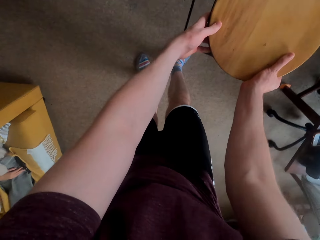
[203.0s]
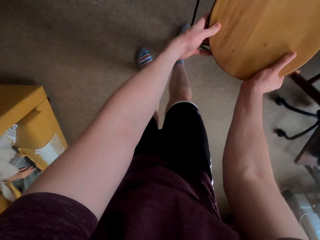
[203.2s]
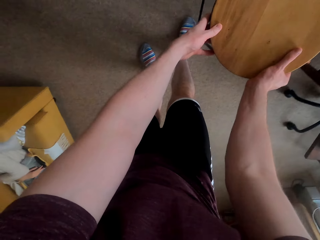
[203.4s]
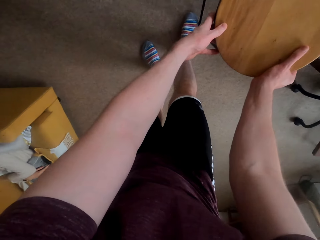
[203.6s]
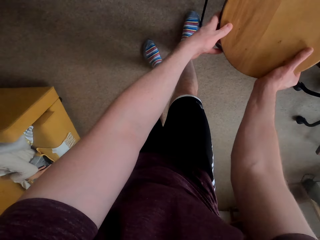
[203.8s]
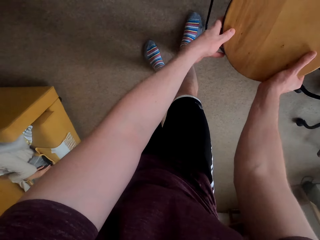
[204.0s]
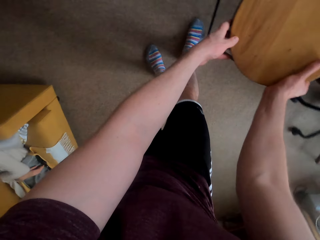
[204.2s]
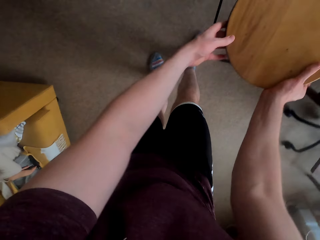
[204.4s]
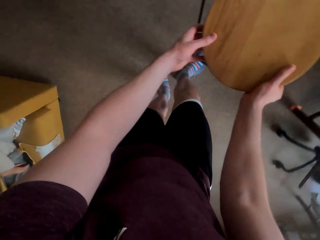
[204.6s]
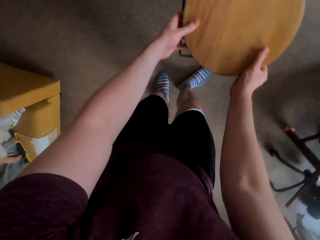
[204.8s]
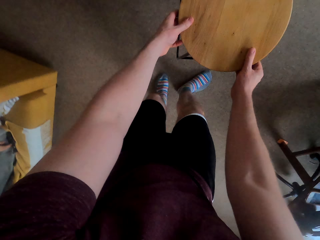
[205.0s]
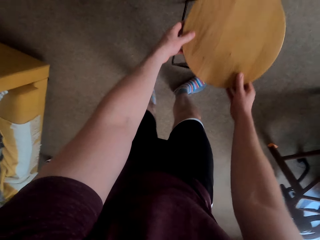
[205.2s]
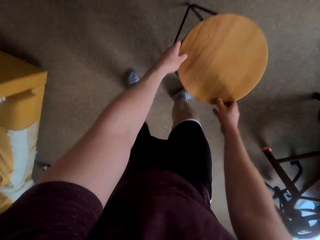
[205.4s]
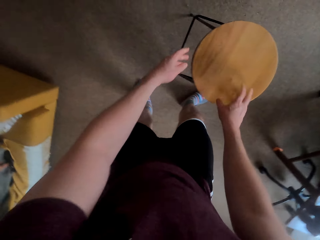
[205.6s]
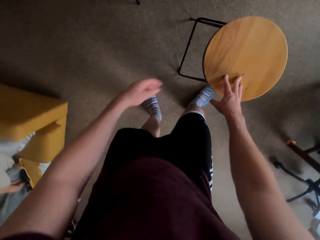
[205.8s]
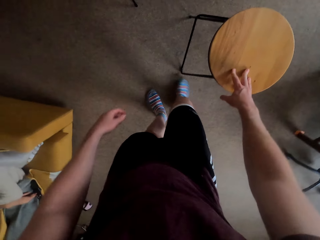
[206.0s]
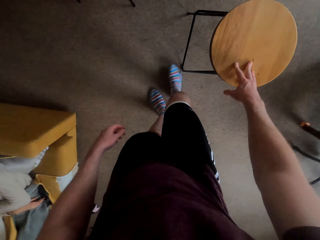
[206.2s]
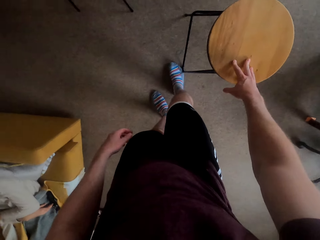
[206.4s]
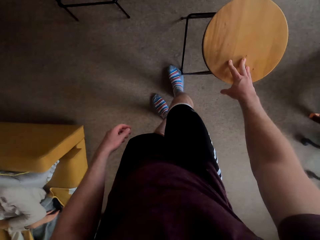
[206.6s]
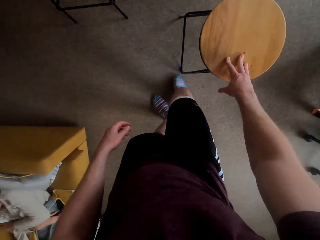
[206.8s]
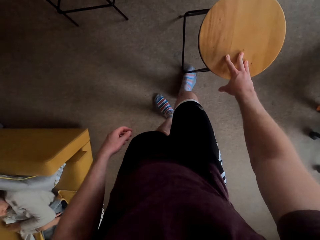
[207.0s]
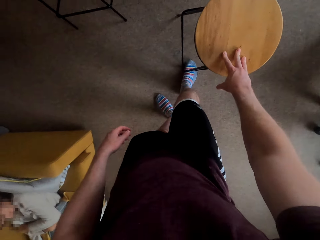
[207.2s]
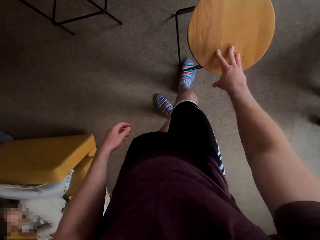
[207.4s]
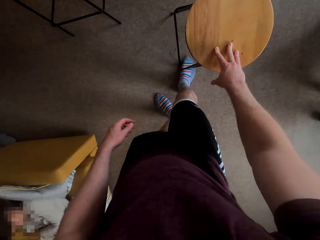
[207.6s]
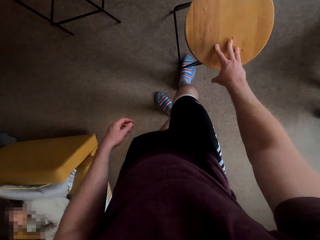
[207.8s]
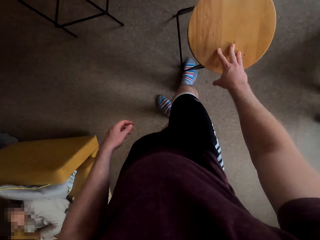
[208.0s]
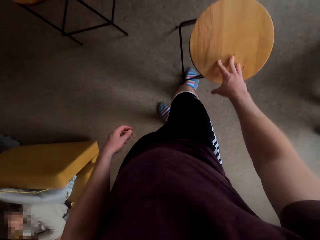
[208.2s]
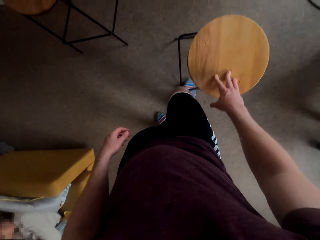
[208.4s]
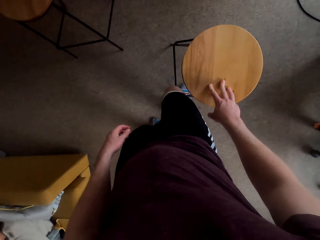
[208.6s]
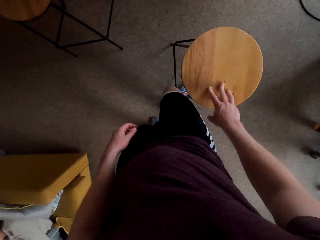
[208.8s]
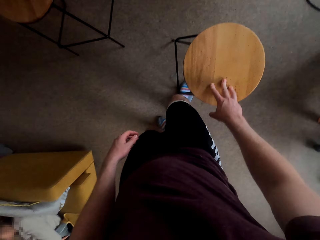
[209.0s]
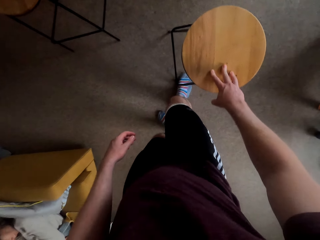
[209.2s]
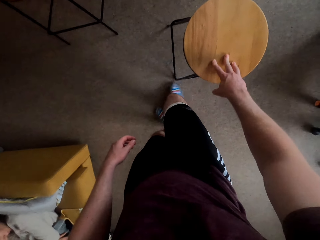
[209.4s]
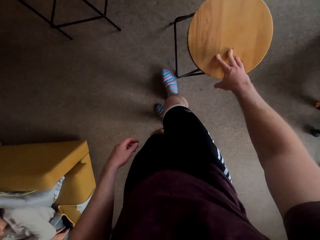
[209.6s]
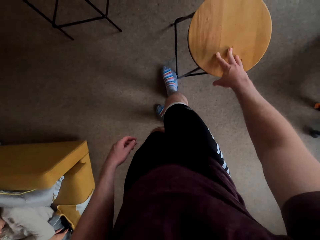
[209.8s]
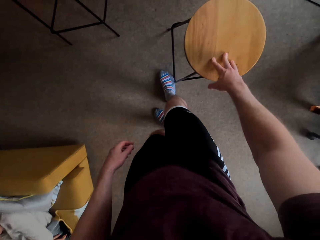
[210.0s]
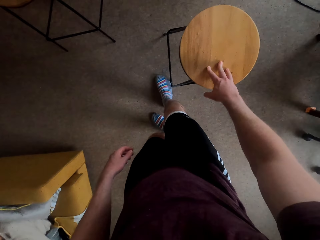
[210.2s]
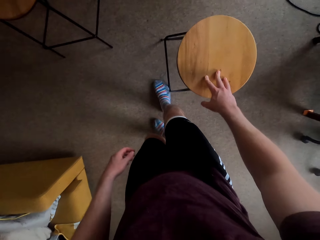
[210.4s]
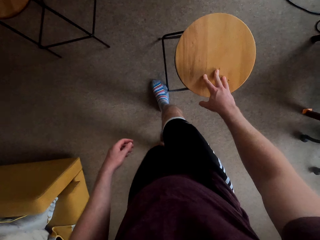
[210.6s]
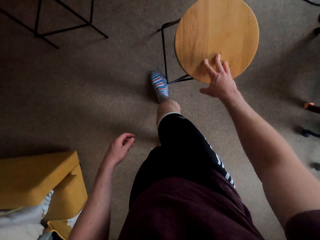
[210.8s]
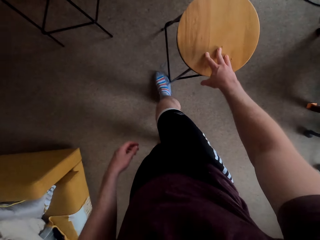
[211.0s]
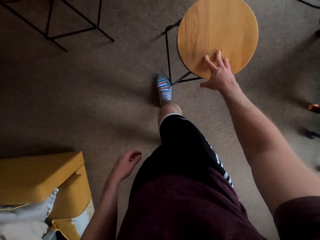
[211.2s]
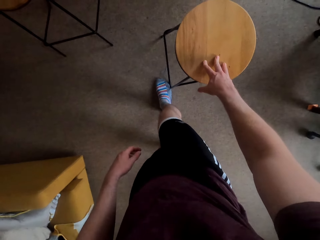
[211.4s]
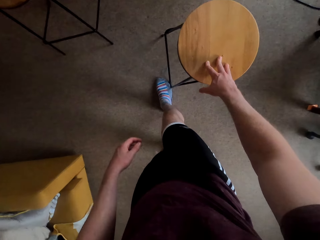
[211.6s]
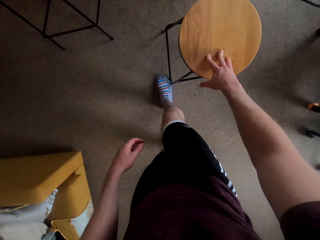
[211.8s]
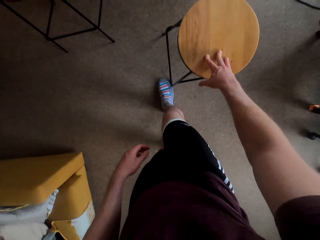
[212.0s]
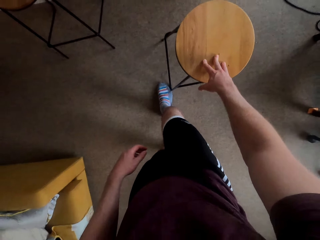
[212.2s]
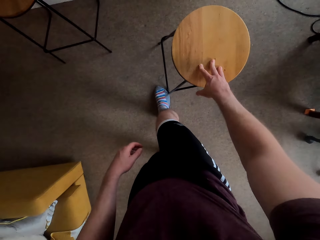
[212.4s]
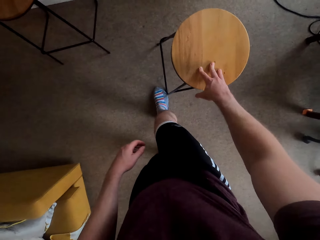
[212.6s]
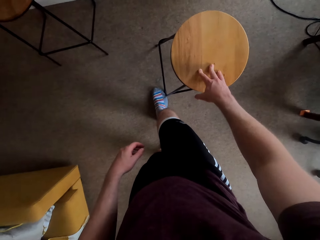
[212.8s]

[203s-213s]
The camera wearer stretches his right leg beside the stool.

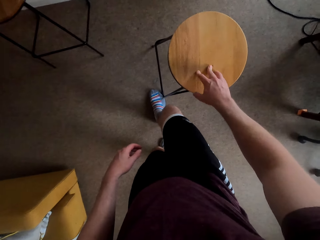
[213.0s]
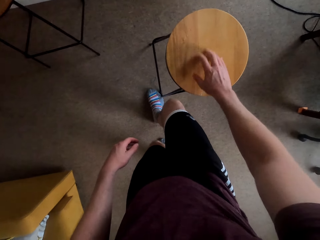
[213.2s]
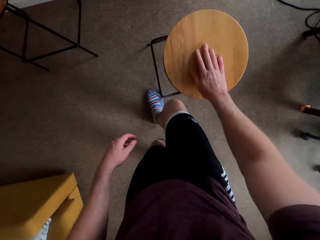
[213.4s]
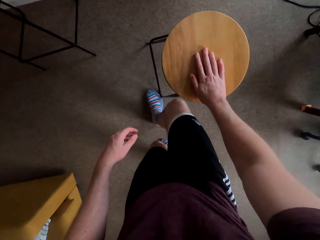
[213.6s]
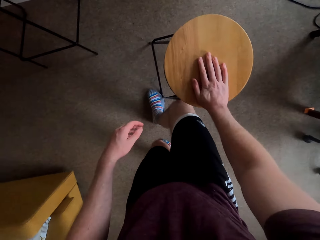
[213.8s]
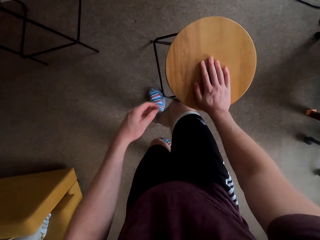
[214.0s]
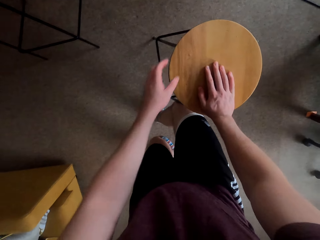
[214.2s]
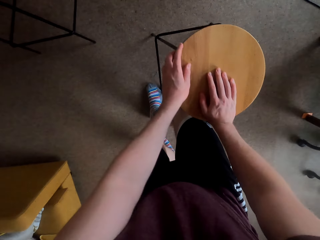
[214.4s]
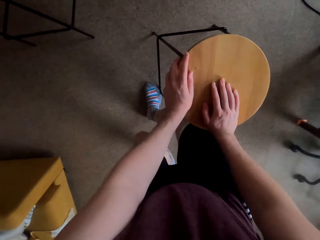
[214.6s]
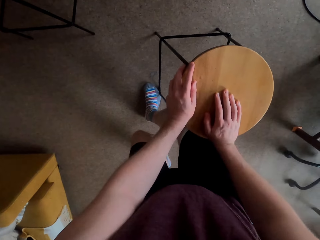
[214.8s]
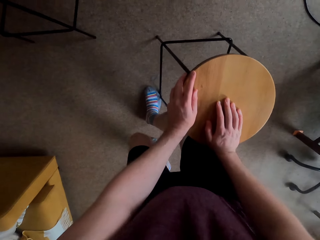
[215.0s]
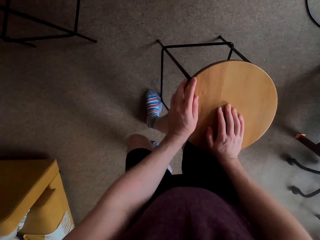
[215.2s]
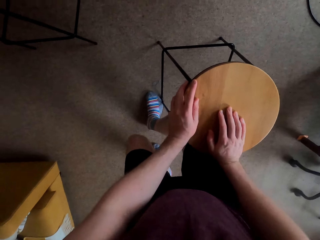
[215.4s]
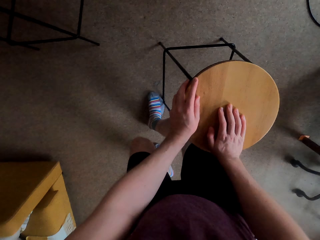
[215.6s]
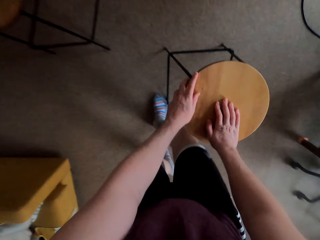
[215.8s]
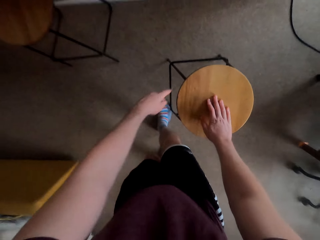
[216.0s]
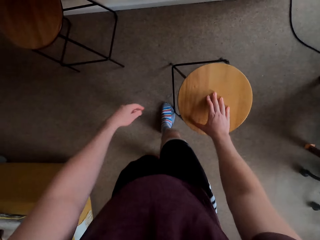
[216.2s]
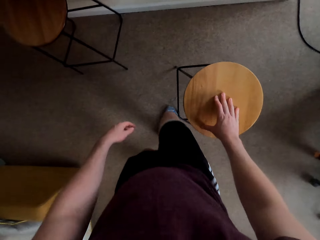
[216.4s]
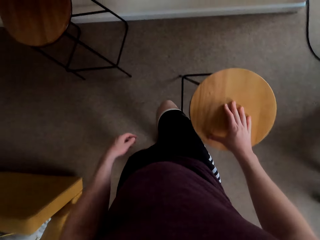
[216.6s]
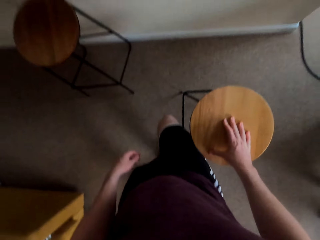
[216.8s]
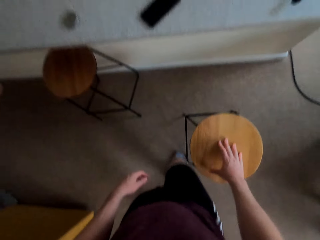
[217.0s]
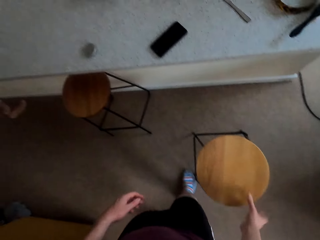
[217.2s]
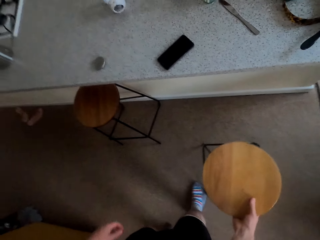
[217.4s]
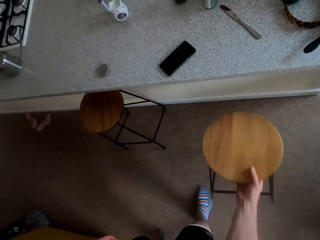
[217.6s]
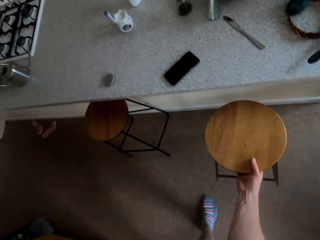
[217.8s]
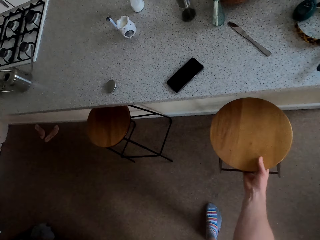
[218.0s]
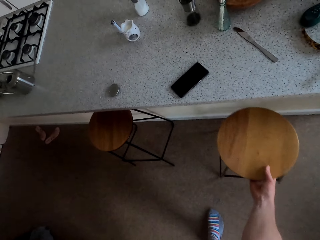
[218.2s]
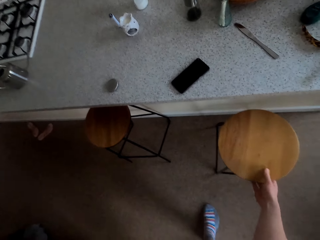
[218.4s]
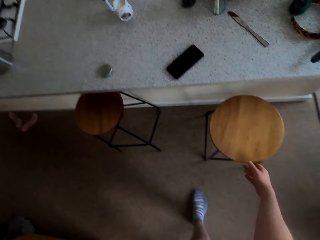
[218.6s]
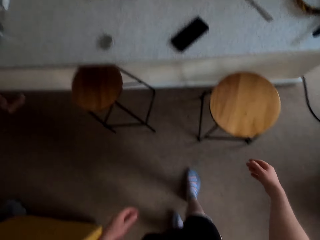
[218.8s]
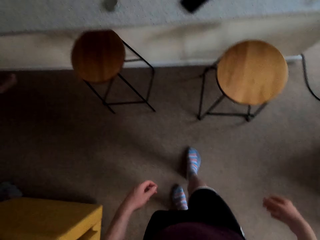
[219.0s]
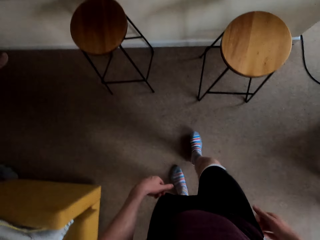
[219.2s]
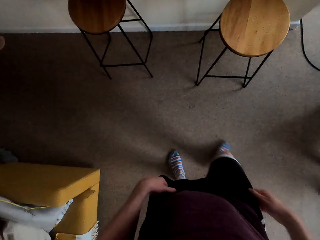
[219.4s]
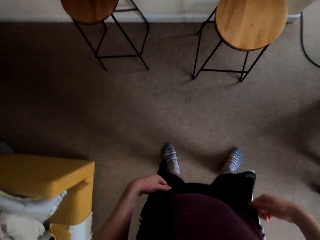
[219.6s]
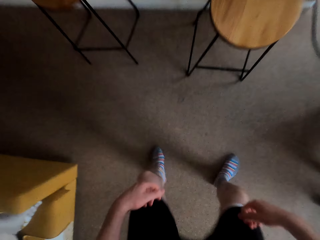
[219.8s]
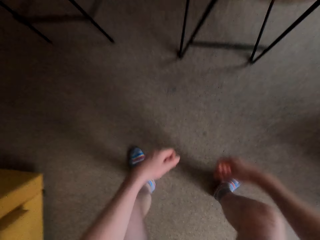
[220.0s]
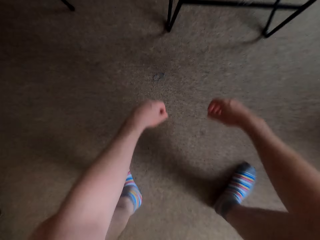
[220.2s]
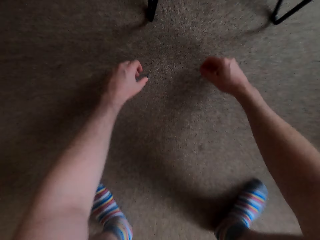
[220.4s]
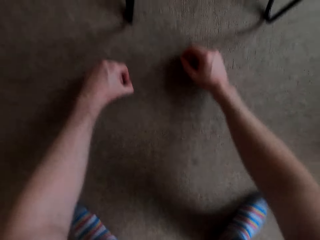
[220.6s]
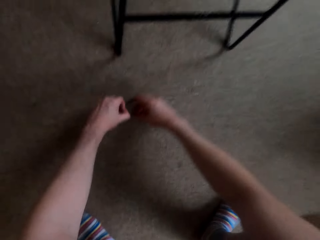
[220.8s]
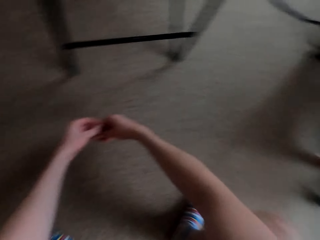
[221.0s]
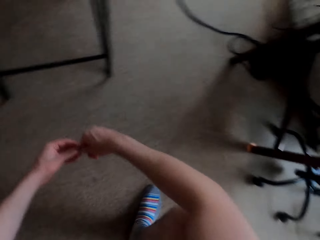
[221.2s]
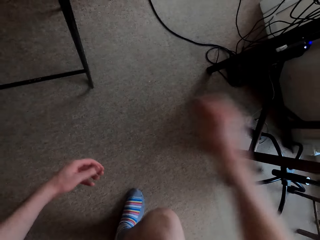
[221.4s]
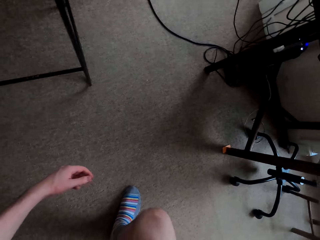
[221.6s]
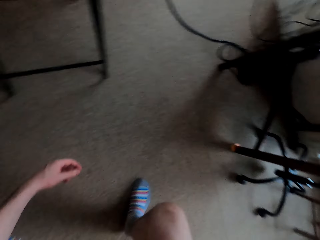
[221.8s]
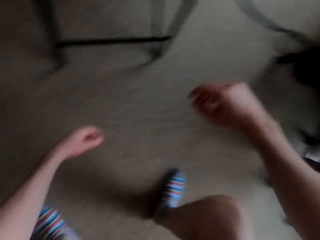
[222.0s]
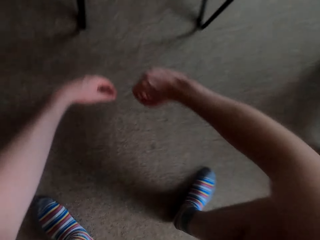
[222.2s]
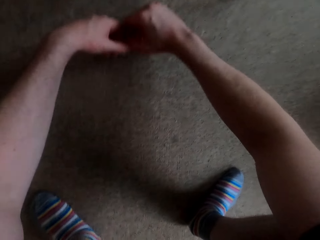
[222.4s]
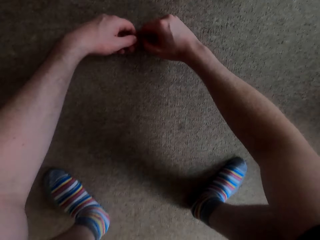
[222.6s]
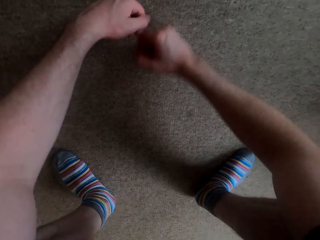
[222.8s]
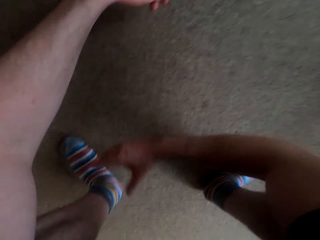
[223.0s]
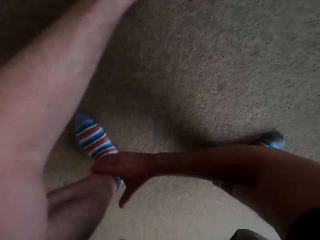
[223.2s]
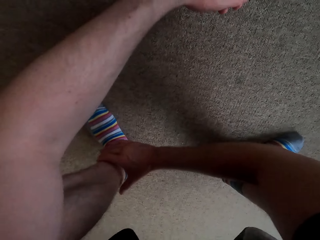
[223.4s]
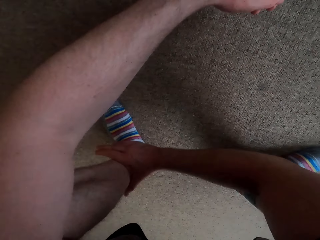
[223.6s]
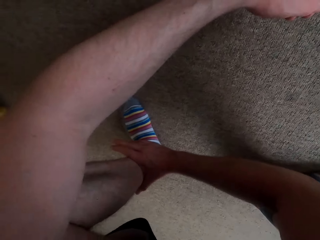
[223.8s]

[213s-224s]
The camera wearer does exercise. He pushes the stool. He squats. He does exercise. He stretches his left hand.
